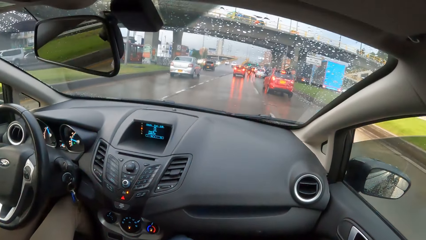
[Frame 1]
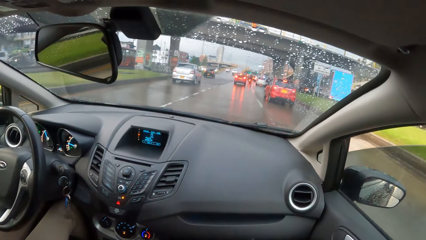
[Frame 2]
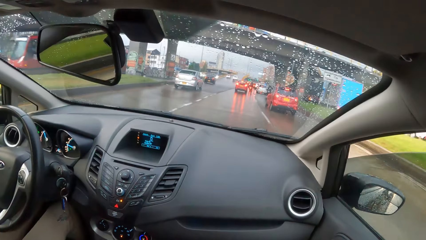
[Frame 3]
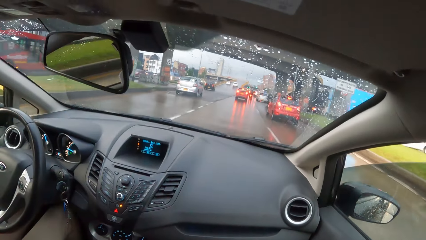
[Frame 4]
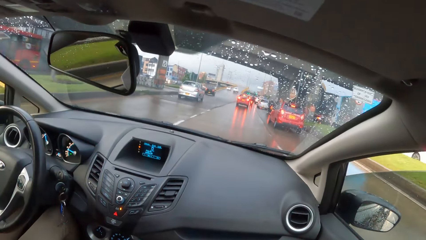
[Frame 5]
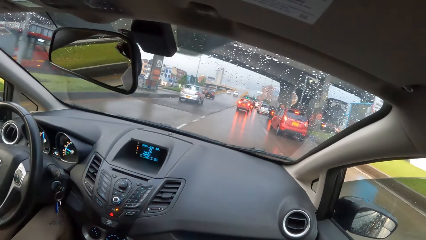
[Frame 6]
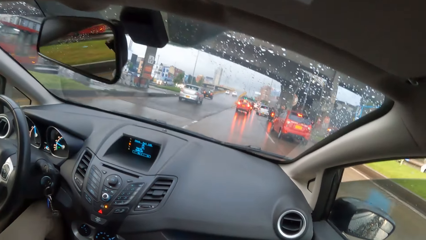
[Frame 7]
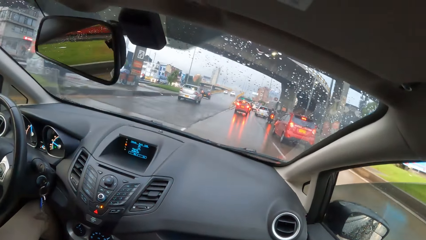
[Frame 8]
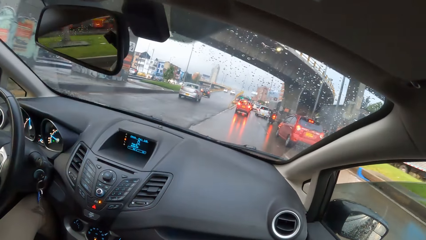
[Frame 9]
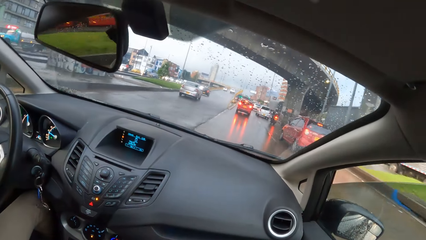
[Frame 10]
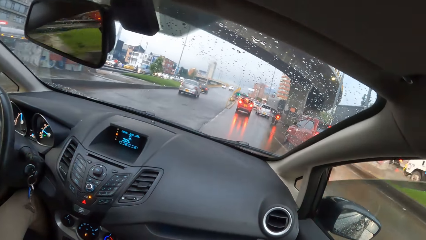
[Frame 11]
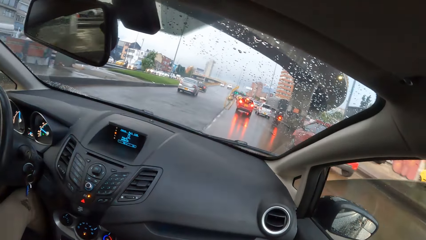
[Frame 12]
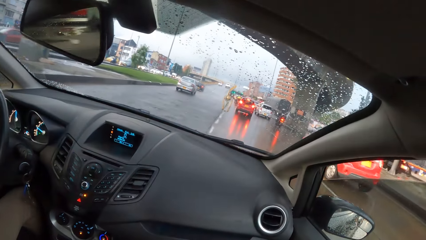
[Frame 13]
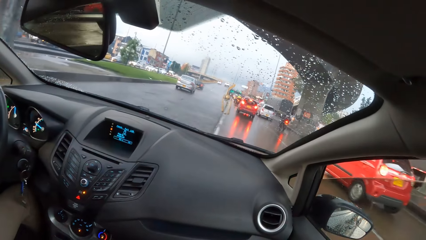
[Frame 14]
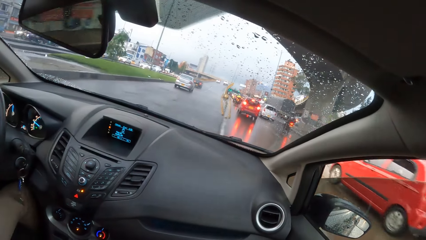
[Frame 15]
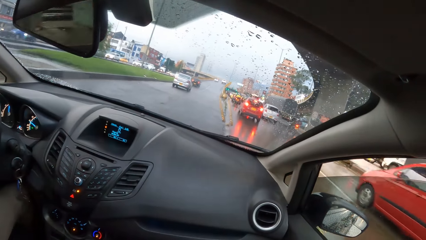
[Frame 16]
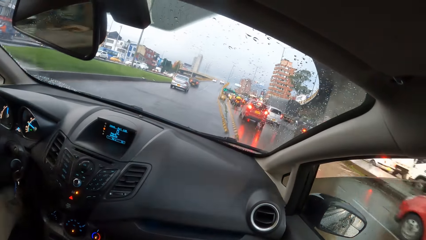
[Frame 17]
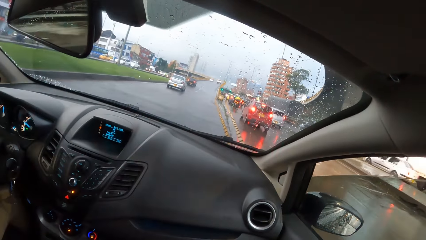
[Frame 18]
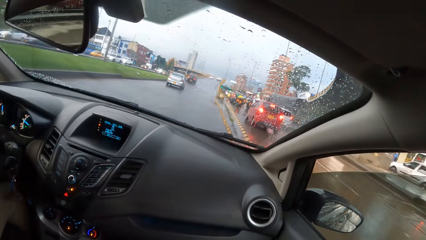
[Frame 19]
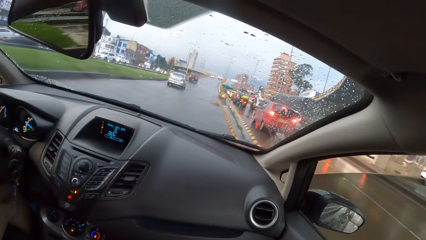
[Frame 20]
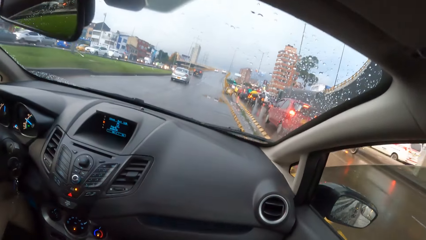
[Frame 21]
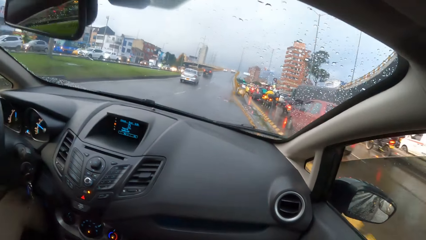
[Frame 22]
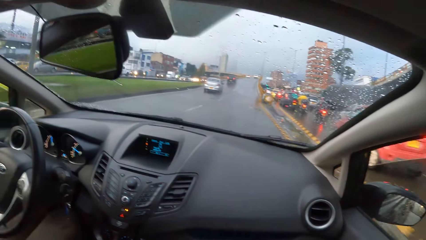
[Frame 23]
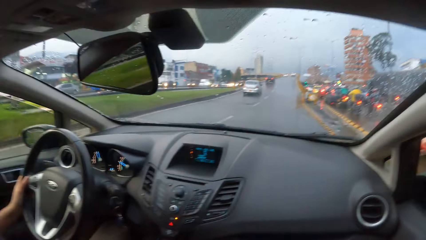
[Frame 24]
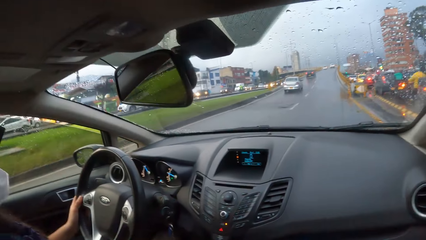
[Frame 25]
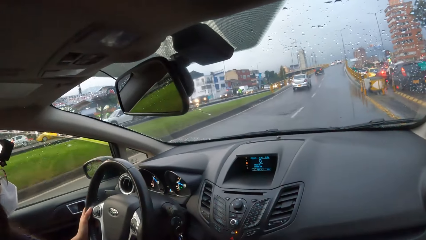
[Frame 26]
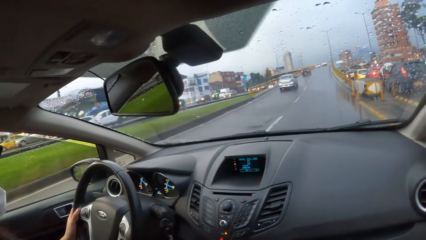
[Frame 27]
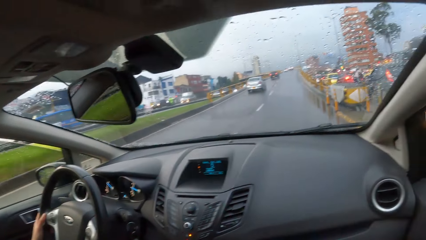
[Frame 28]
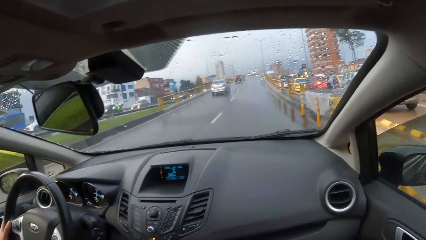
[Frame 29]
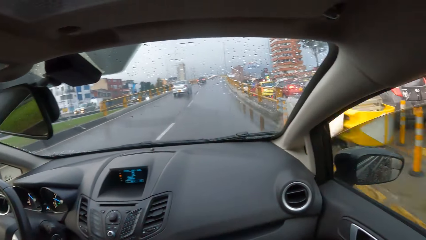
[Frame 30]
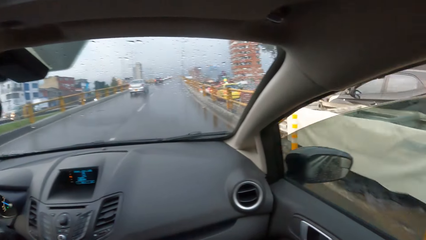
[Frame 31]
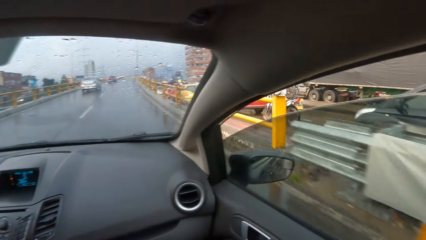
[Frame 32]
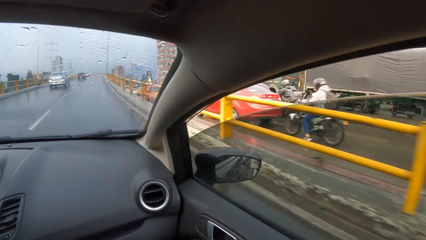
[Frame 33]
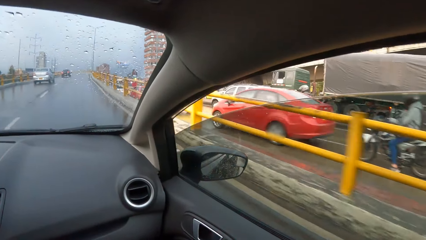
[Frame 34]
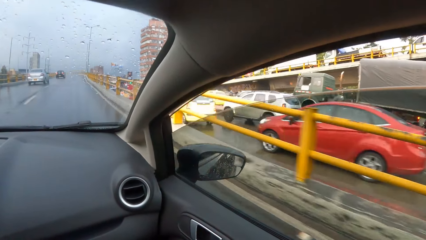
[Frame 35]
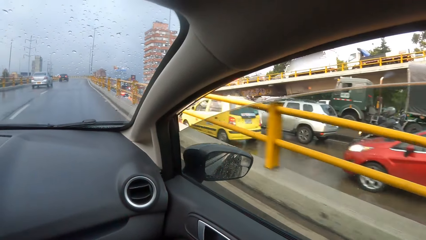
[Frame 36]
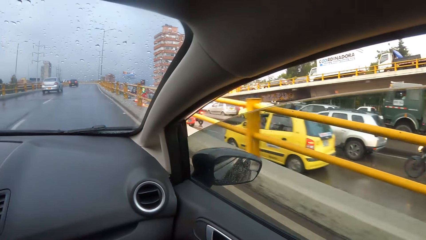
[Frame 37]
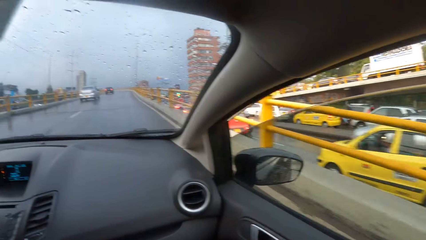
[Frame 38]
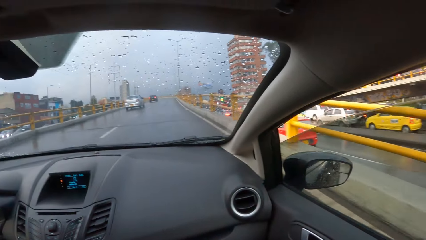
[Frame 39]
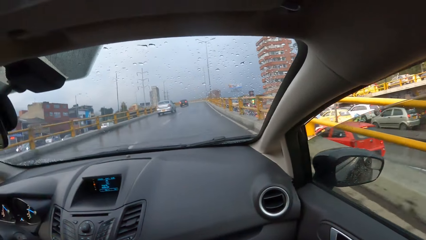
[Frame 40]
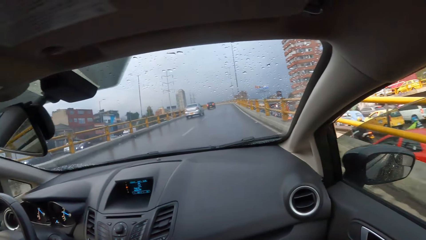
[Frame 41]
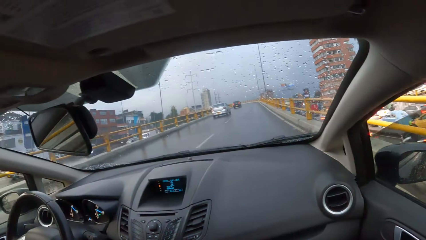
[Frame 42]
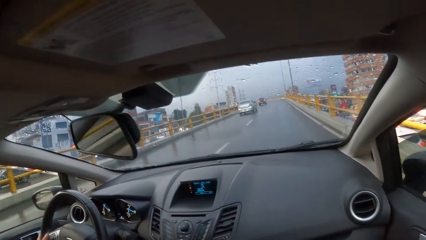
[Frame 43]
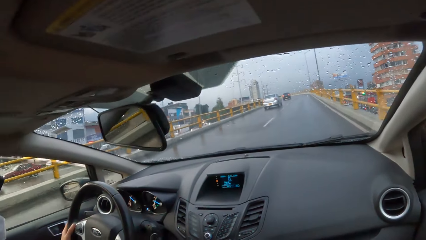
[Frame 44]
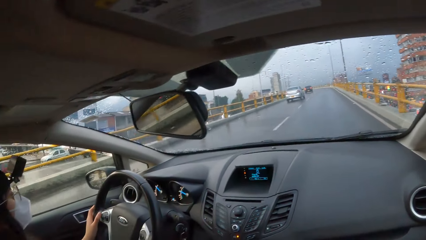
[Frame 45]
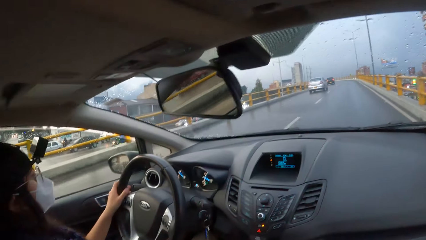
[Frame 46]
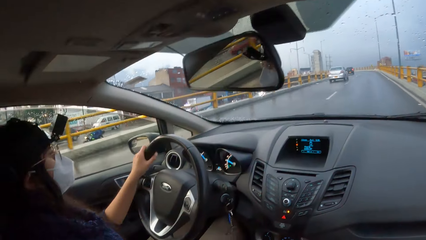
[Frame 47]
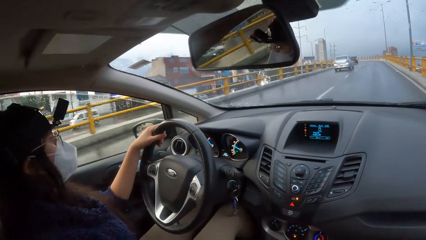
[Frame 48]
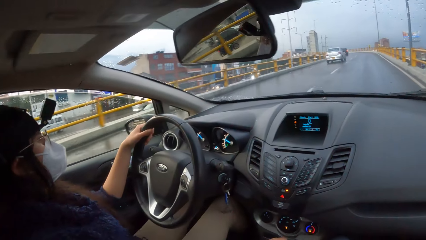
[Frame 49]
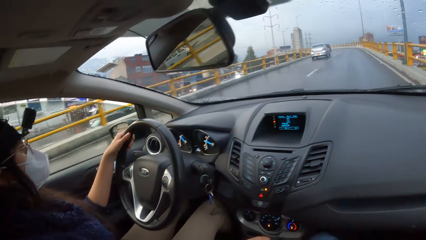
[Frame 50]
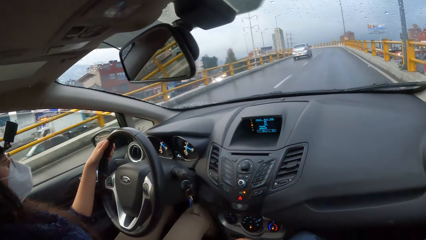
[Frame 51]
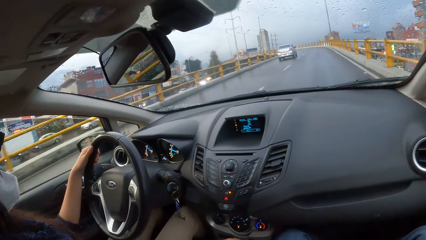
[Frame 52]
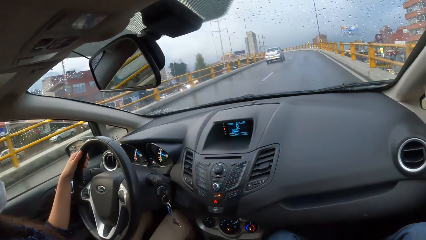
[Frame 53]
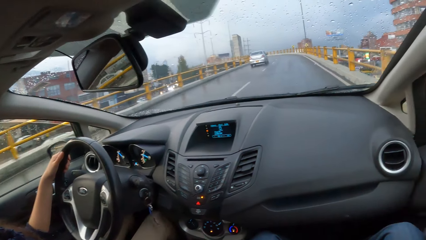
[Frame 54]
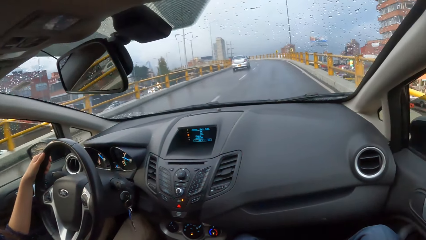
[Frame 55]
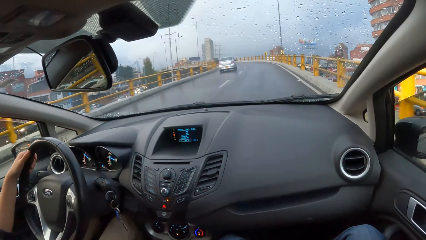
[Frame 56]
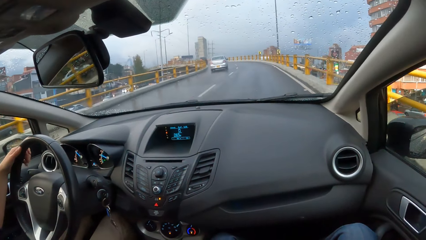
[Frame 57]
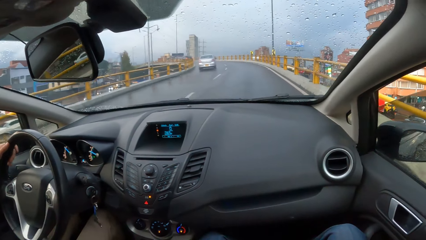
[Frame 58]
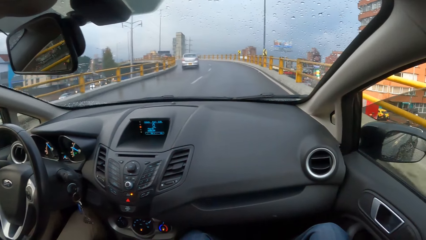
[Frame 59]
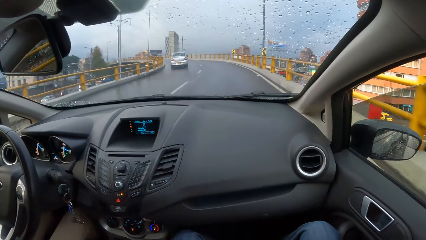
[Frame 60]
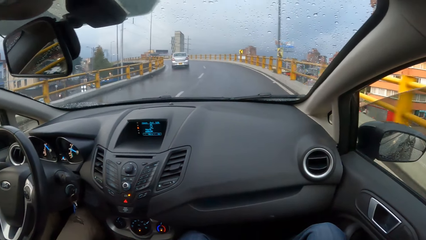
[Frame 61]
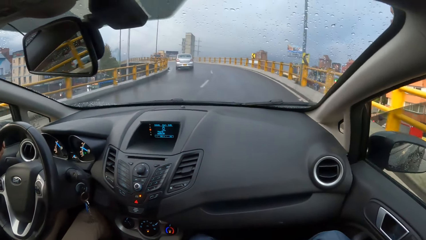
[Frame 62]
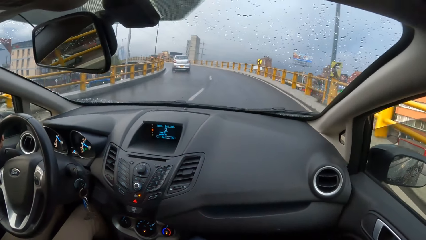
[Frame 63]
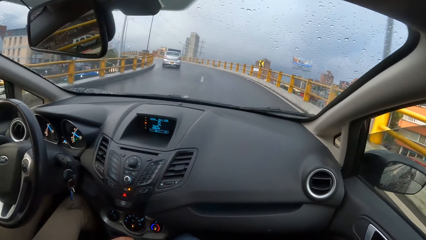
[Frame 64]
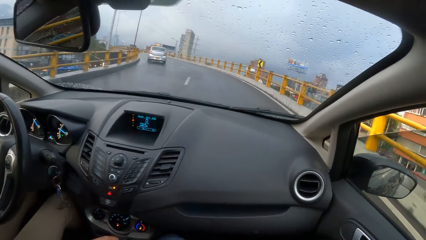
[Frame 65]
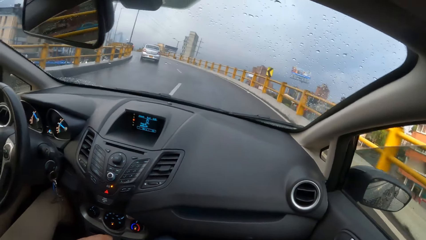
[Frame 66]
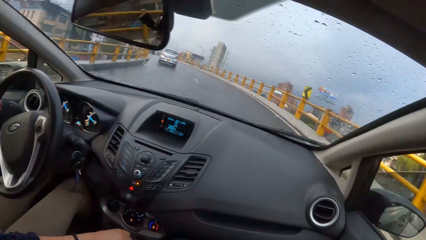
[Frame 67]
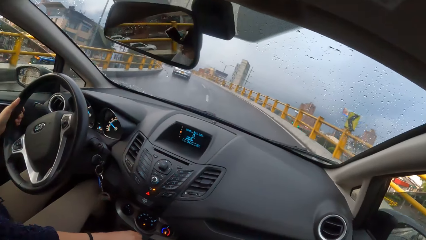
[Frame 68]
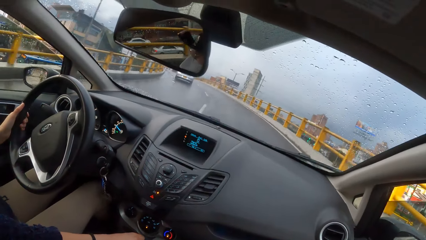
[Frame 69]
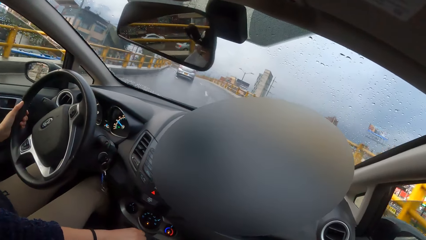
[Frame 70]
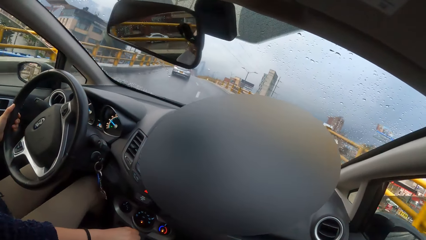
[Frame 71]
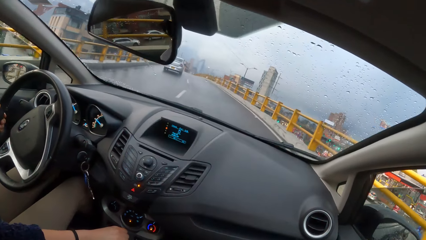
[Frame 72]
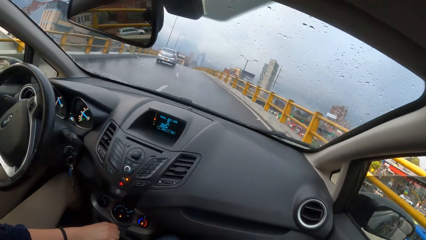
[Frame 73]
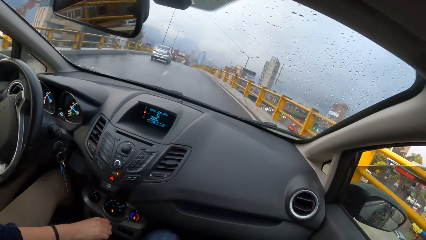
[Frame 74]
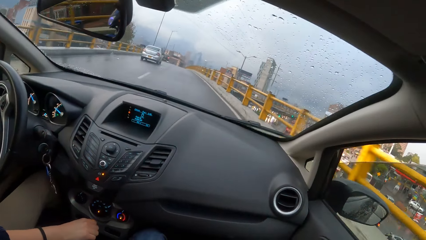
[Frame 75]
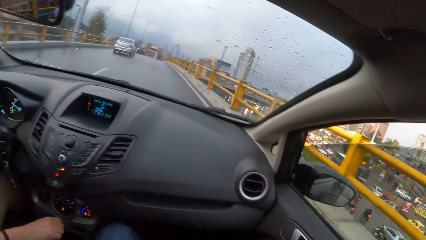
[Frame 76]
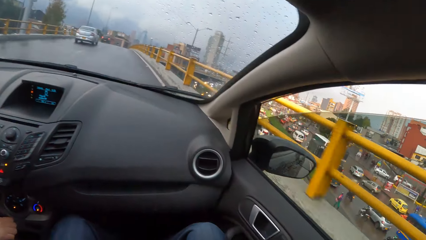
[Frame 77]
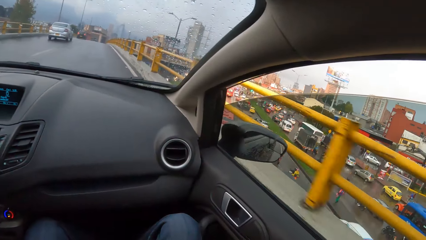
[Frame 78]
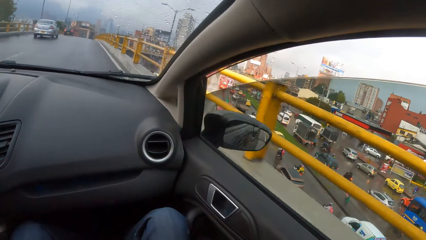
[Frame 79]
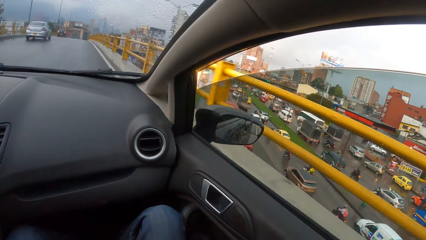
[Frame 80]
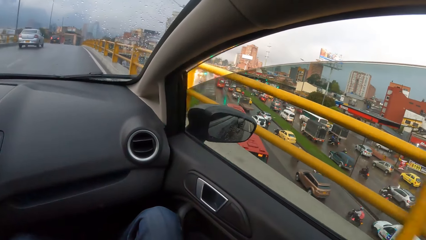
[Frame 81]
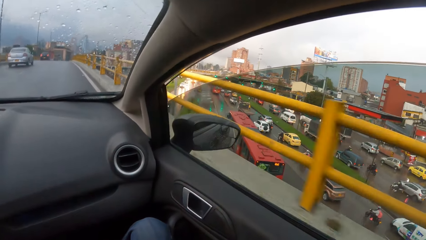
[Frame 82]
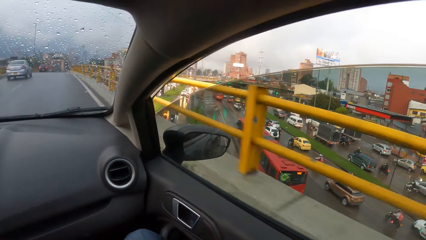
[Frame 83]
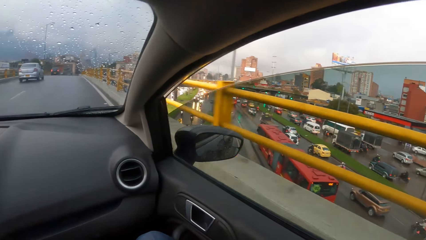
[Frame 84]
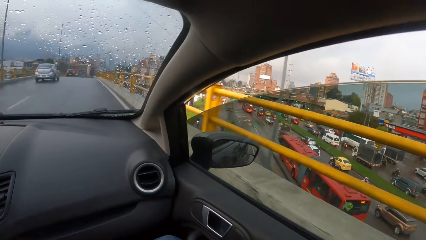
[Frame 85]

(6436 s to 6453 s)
A woman drives a car. The camera wearer turns towards the woman.
